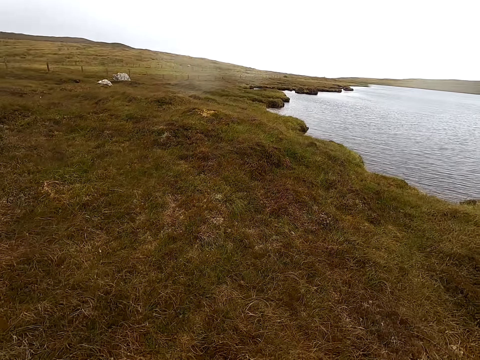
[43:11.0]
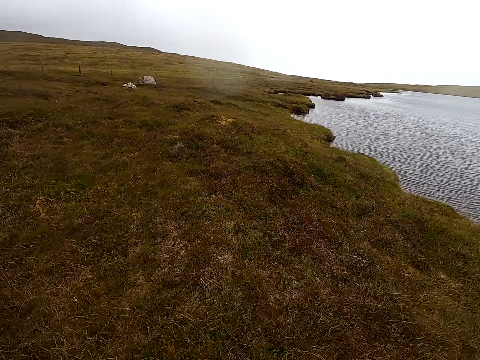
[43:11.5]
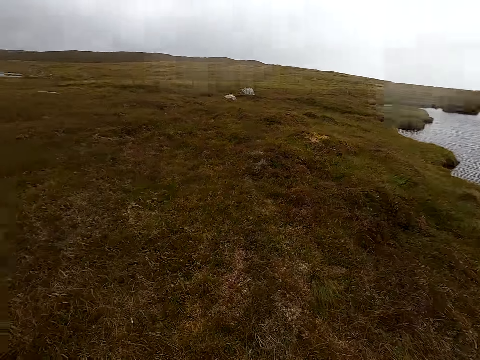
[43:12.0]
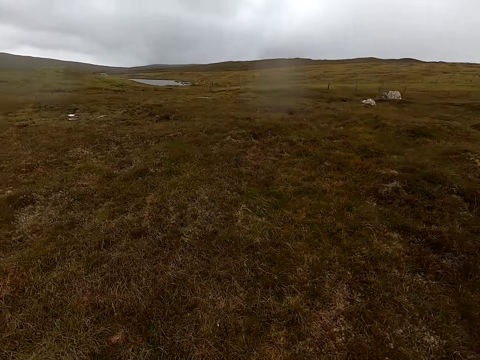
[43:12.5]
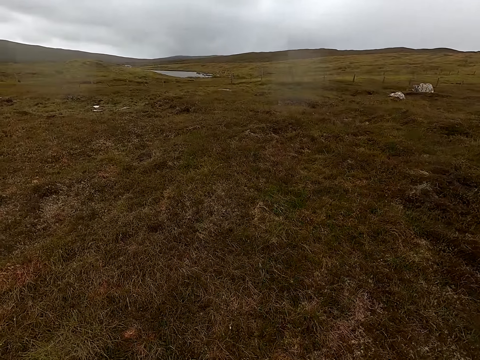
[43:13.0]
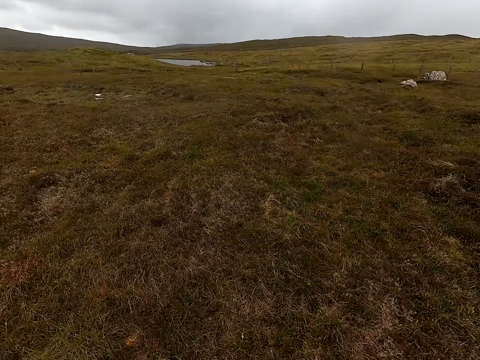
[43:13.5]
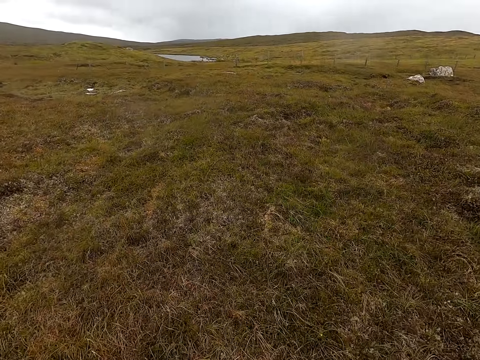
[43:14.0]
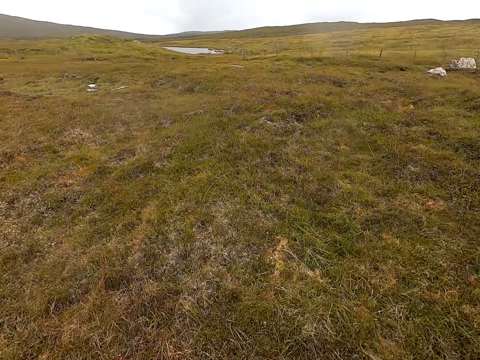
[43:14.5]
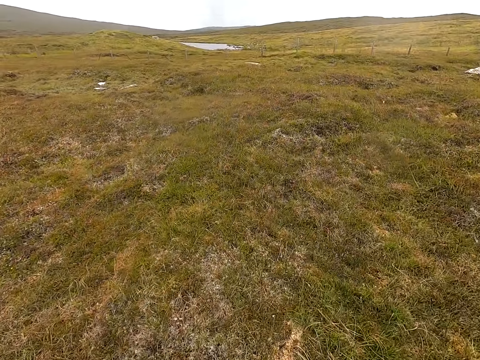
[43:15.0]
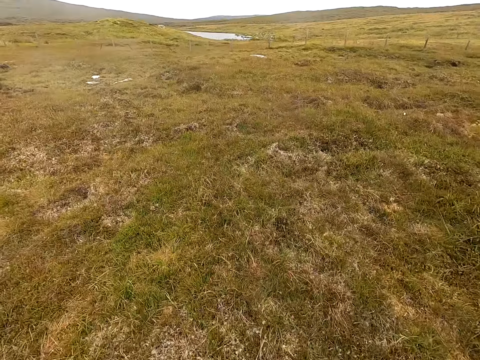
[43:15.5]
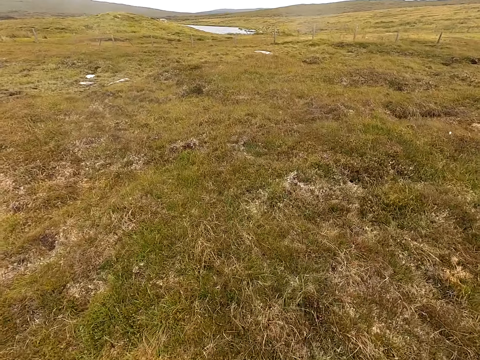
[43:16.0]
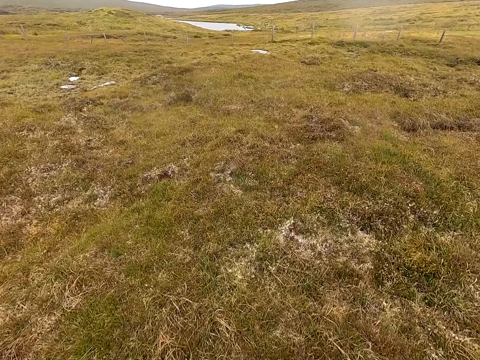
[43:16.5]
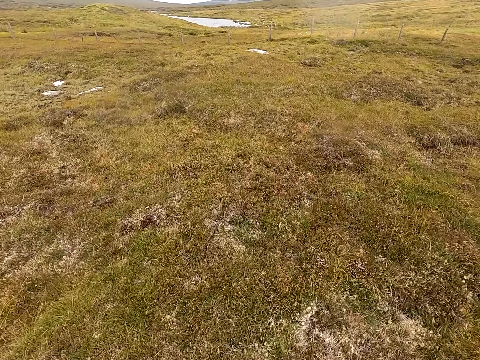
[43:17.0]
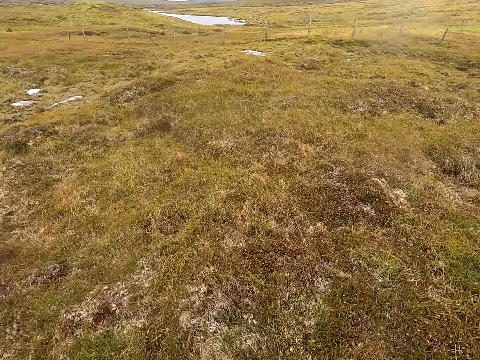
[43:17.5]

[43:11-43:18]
The camera wearer walks and looks around.

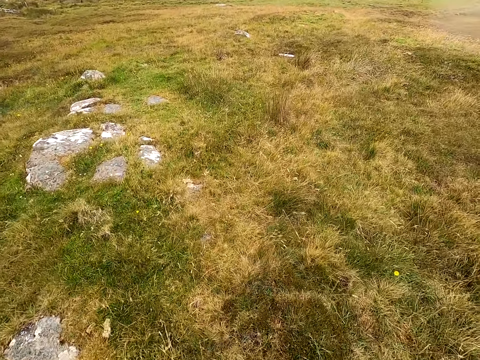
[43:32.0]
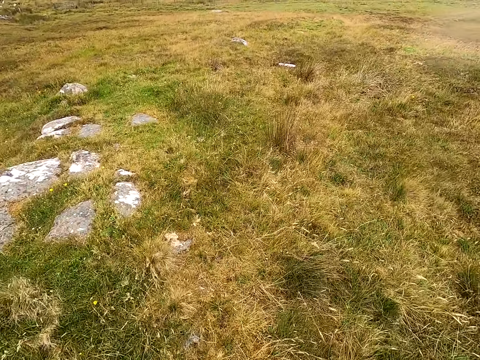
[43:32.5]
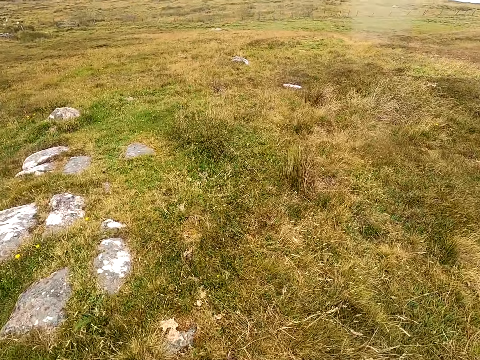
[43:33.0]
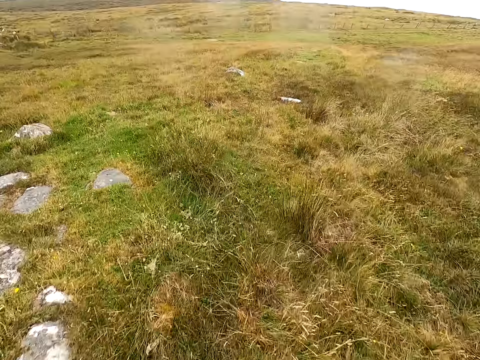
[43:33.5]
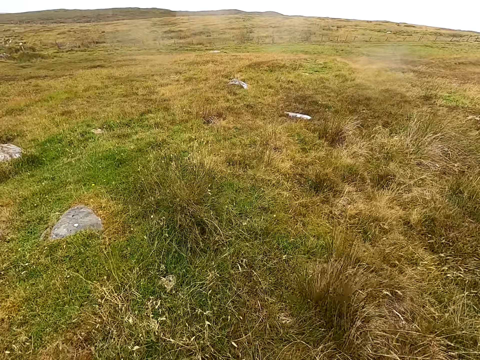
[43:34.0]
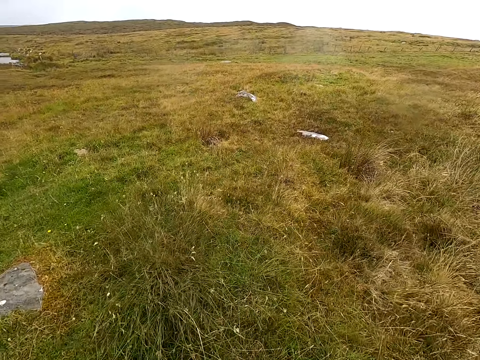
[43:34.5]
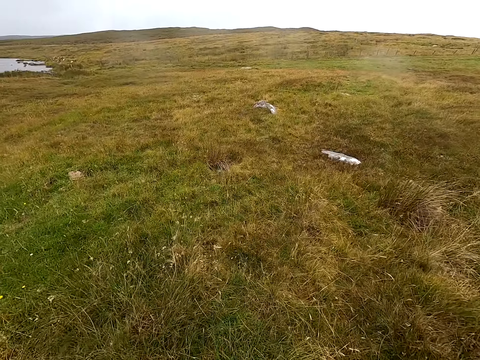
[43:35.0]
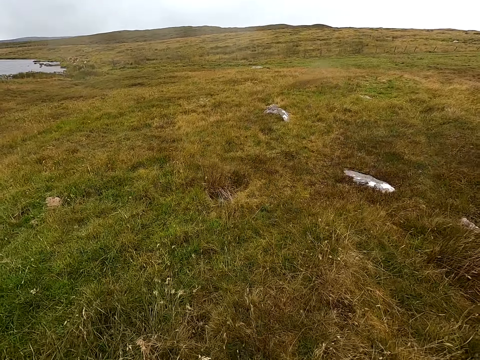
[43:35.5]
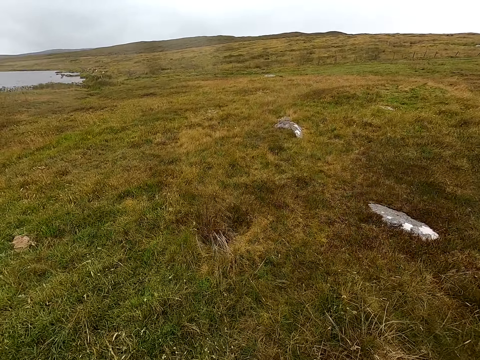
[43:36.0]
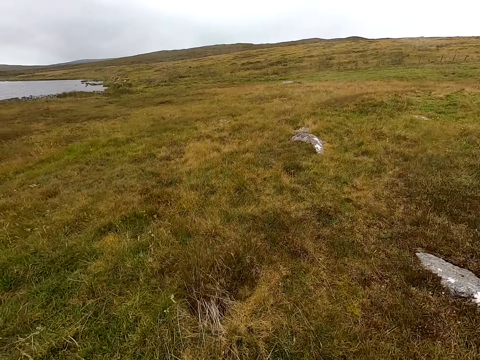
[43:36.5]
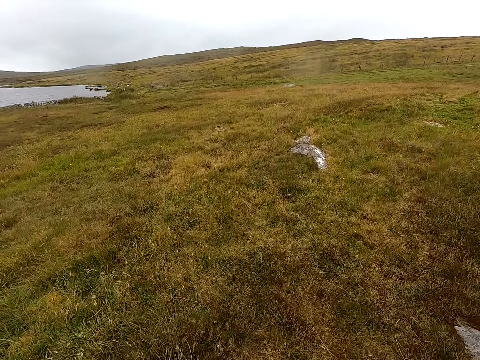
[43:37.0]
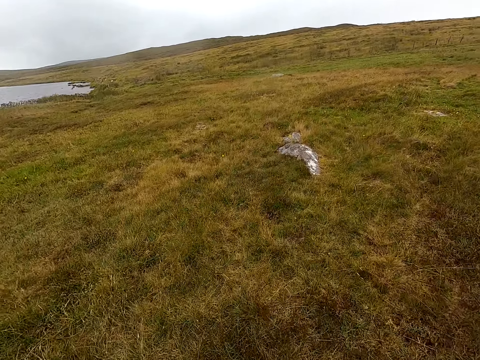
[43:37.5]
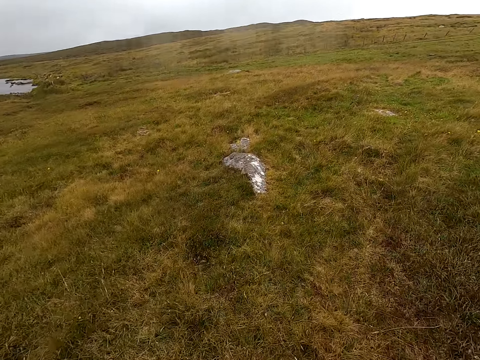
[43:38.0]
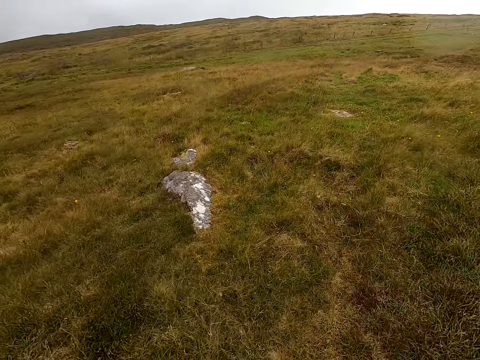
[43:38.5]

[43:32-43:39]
The camera wearer walks in the field.

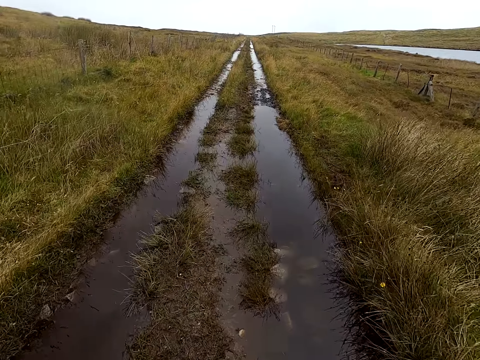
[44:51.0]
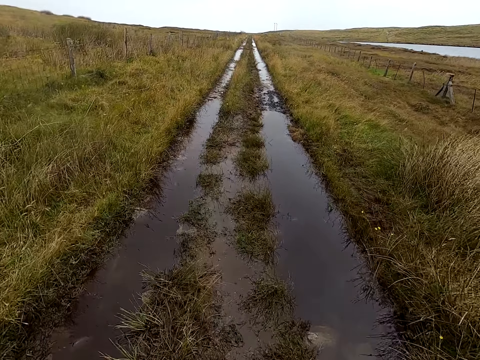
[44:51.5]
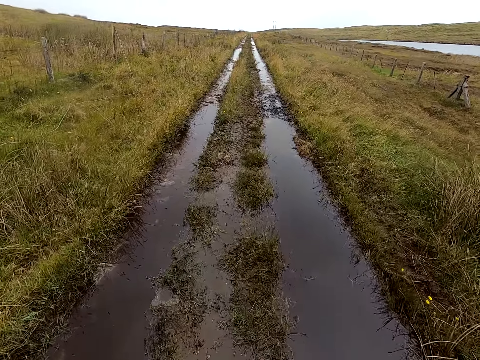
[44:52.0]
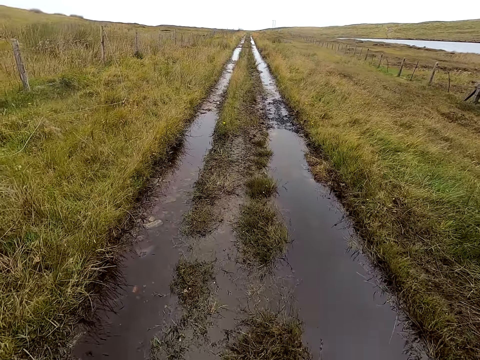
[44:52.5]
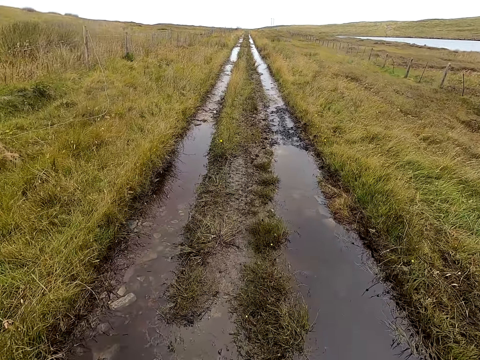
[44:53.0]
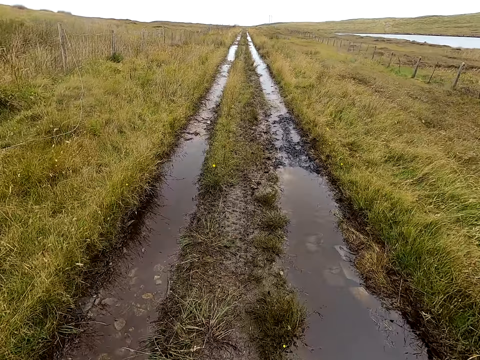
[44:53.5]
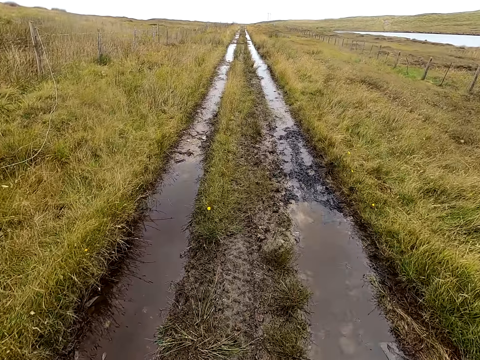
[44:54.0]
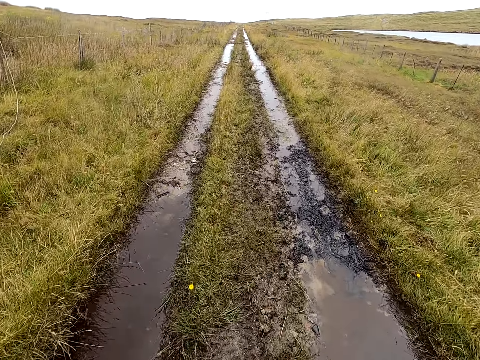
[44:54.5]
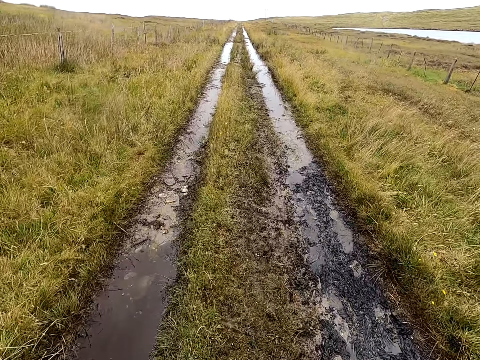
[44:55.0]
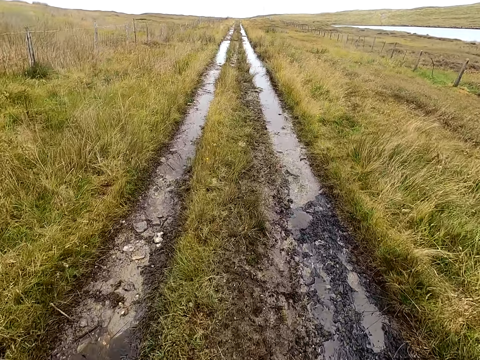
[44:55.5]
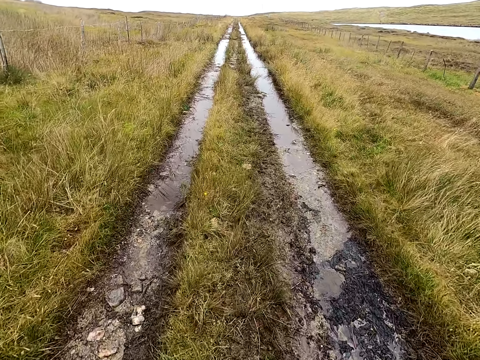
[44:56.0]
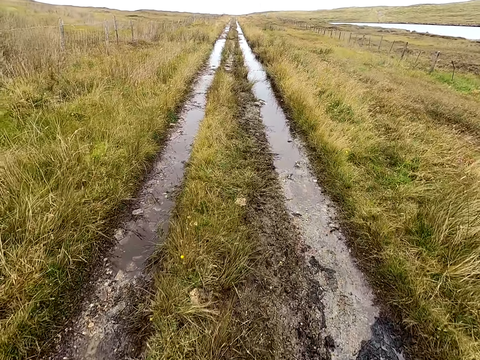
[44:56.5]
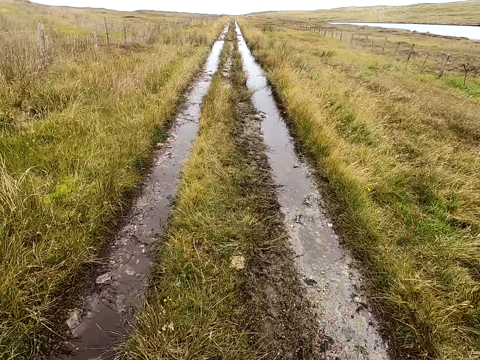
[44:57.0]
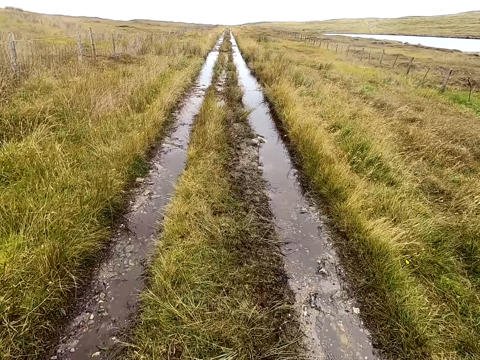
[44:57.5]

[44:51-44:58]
The camera wearer walks in the field water tunnel.

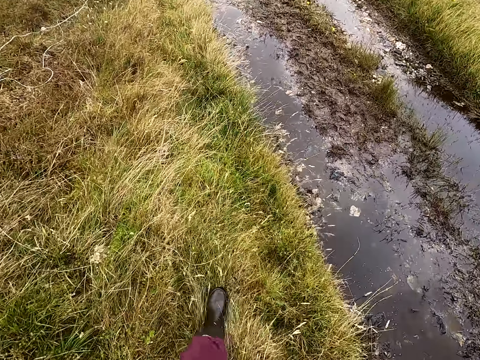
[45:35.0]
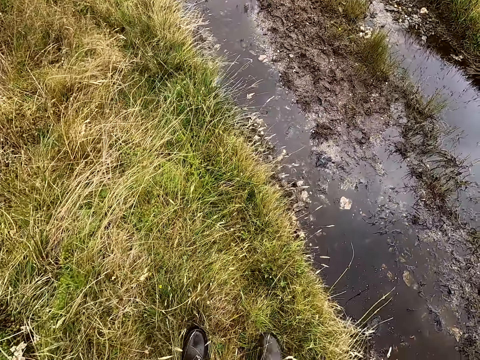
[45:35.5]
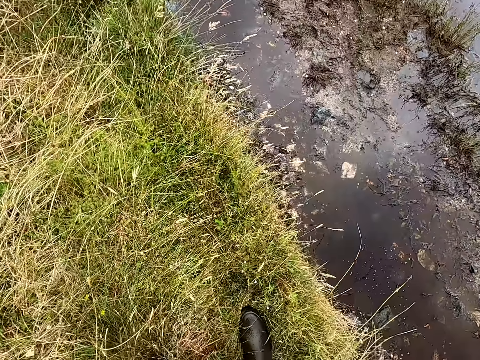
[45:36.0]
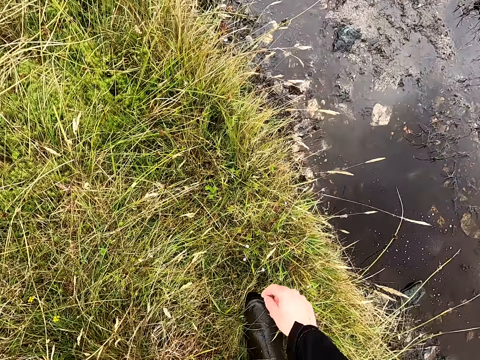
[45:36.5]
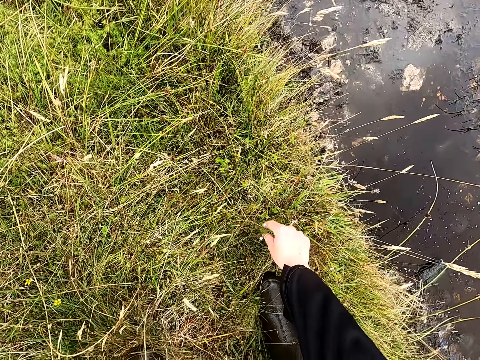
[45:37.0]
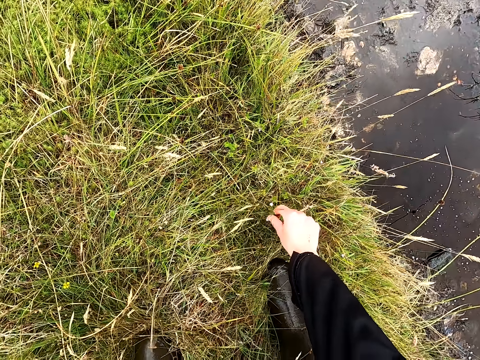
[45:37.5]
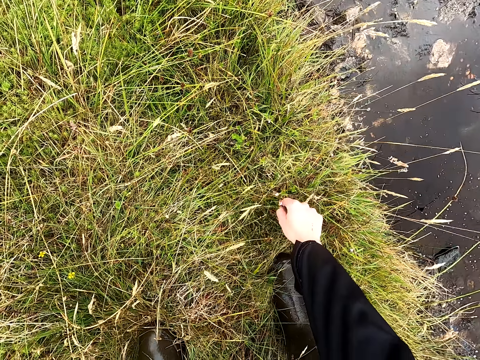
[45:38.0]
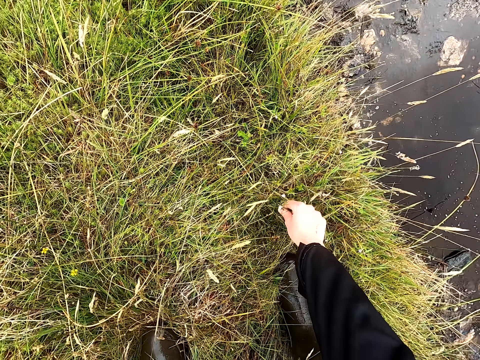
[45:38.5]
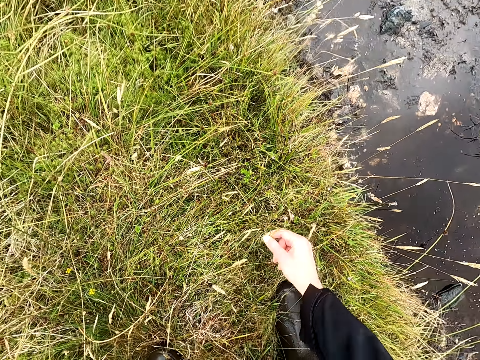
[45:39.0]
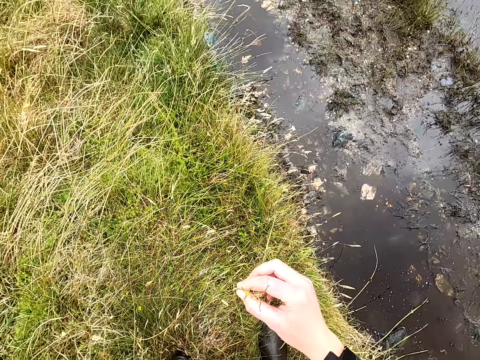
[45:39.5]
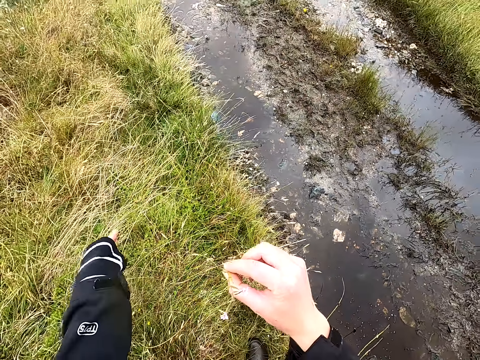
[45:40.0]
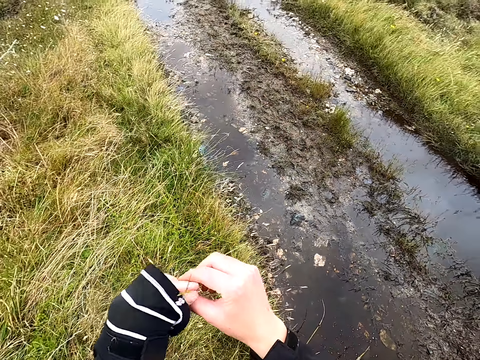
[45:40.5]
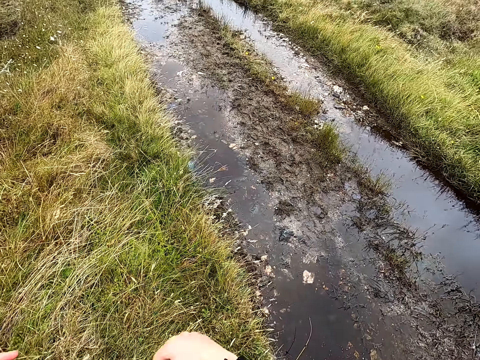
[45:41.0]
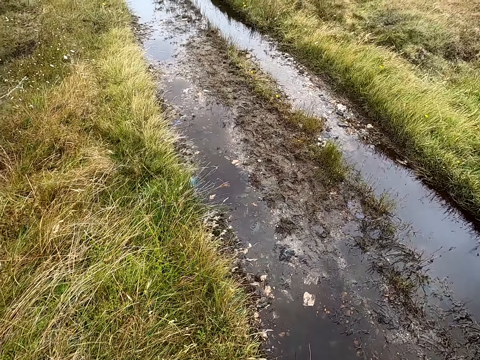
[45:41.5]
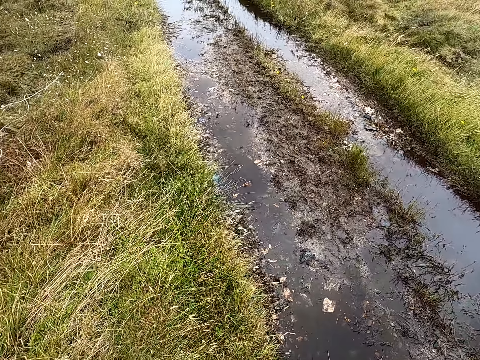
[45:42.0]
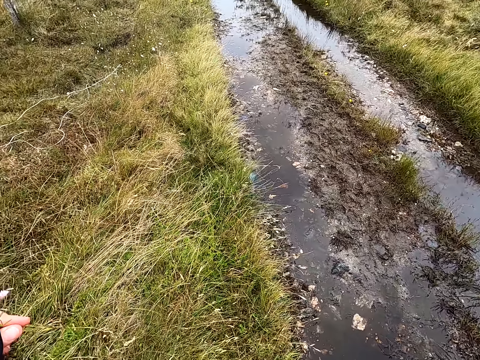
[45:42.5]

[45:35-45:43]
The camera wearer stops walking. They uproot a weed on the grass. They look at the weed and touch the weed with both hands.
